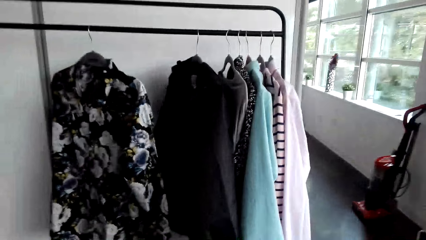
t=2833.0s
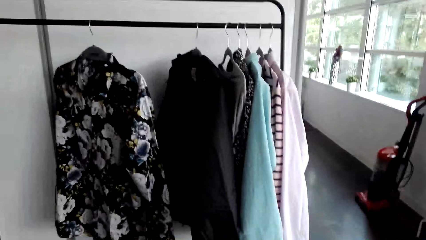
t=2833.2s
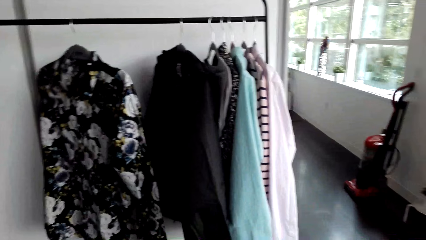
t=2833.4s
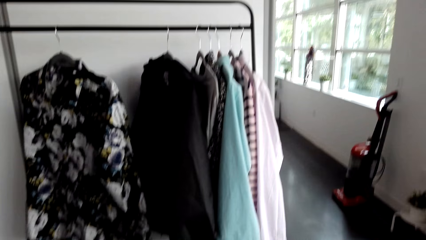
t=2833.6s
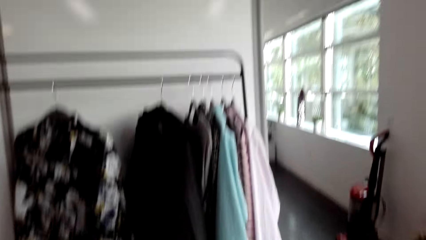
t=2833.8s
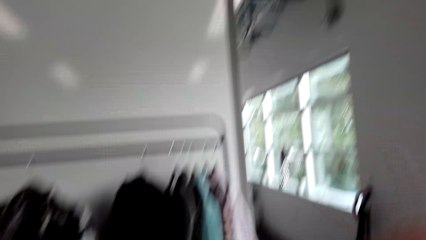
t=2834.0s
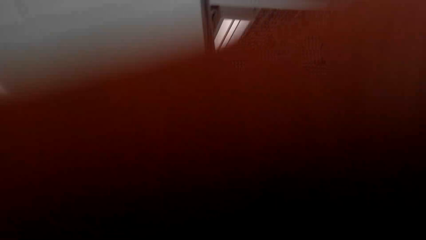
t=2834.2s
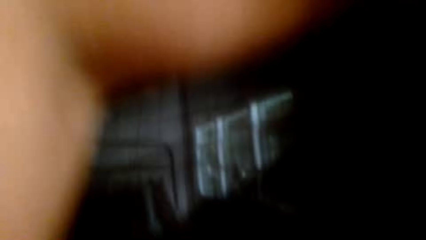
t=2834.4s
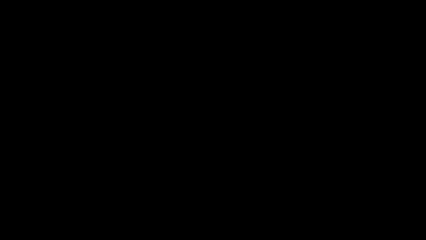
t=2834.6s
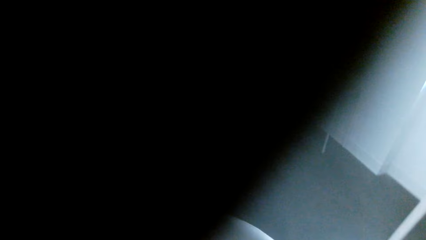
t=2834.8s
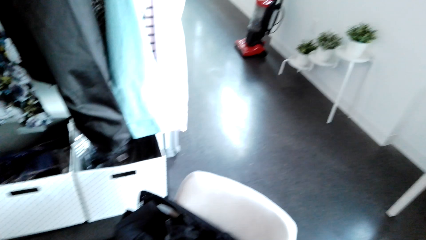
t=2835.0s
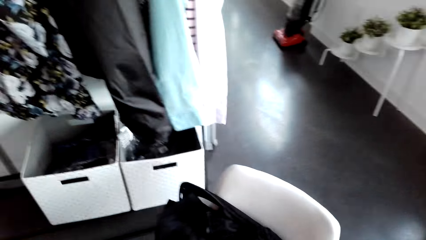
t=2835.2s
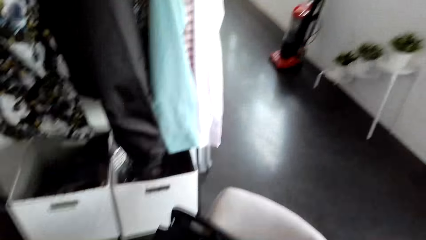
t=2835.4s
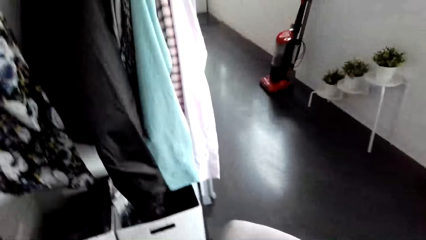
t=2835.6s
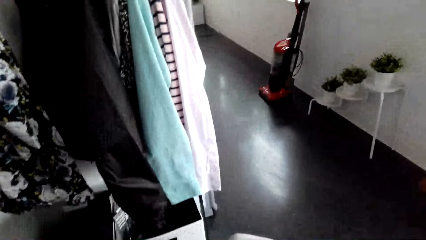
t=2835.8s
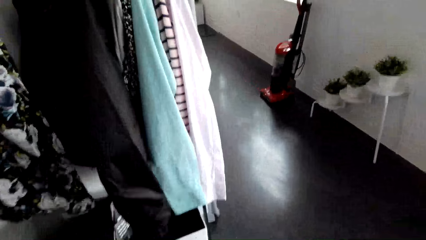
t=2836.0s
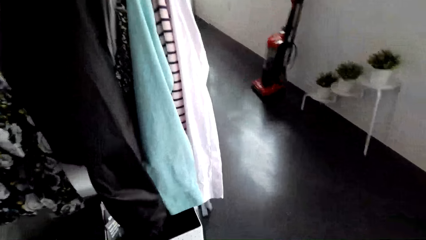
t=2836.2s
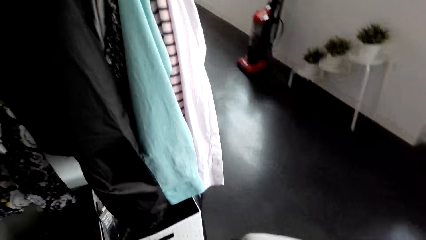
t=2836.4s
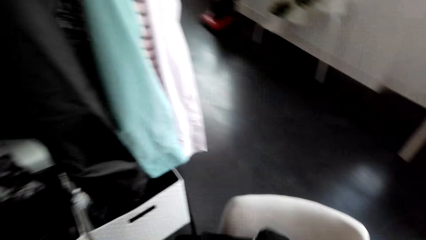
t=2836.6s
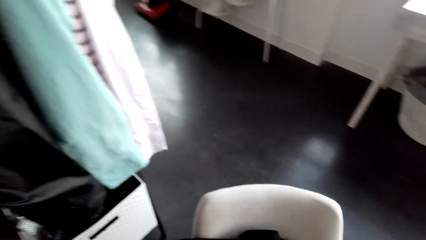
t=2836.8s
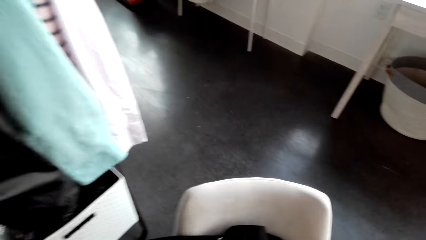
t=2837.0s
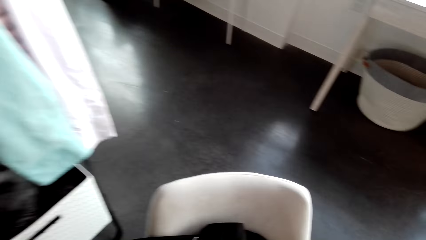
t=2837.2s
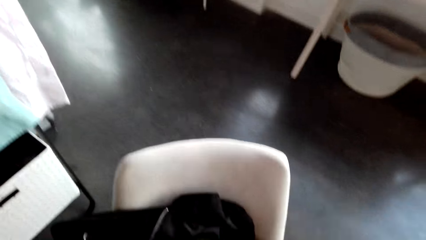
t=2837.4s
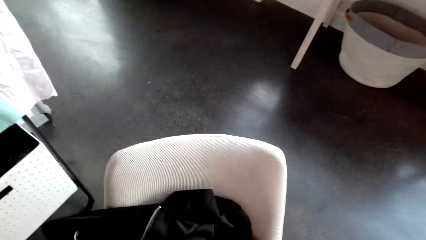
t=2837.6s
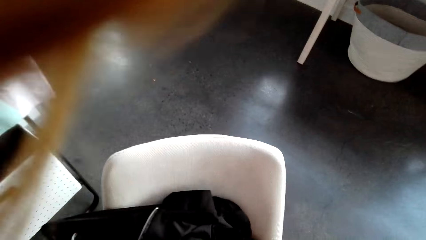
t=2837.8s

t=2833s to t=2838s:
The camera wearer puts on a cloth.

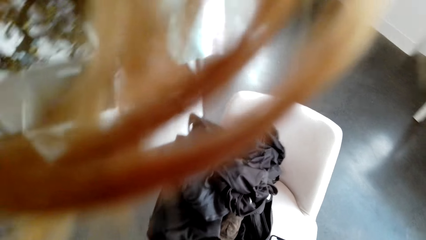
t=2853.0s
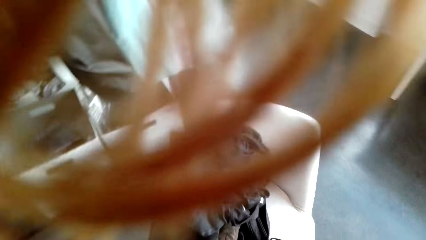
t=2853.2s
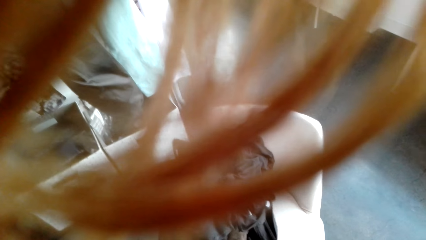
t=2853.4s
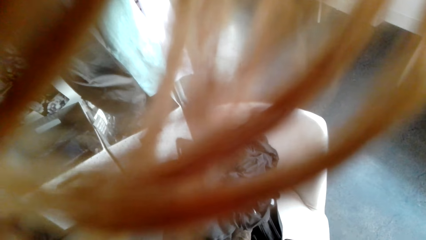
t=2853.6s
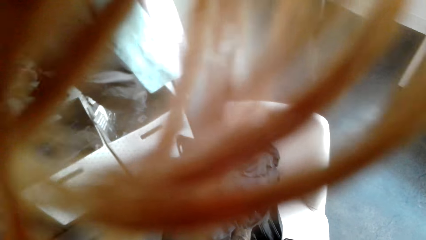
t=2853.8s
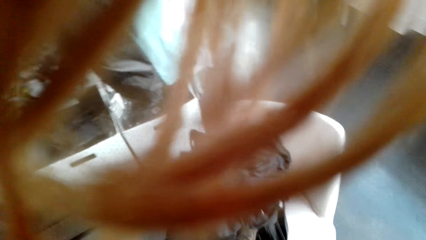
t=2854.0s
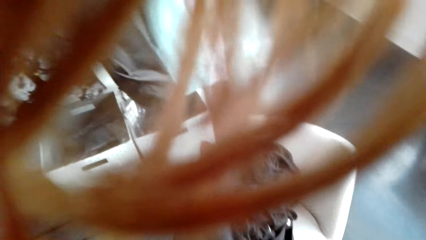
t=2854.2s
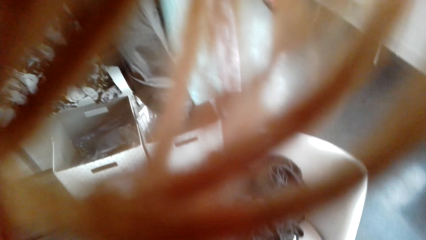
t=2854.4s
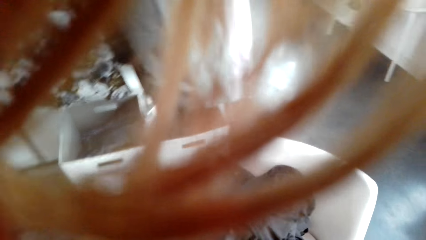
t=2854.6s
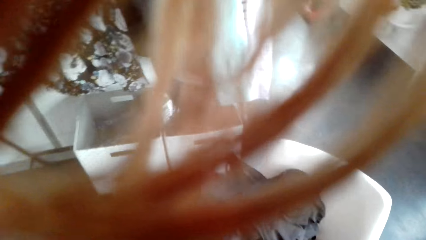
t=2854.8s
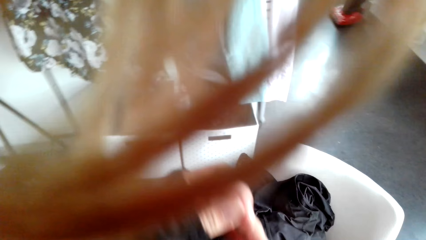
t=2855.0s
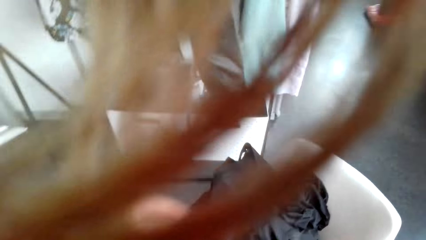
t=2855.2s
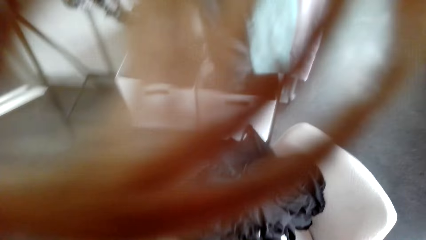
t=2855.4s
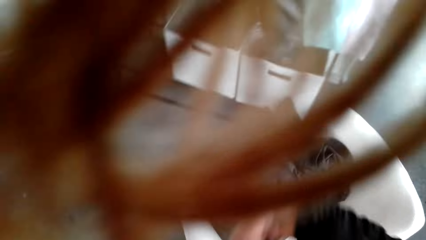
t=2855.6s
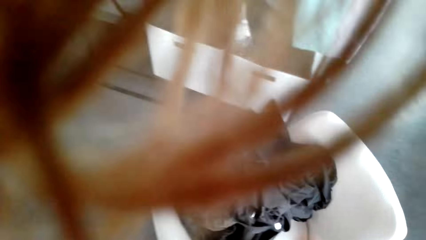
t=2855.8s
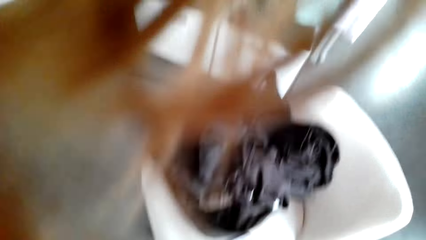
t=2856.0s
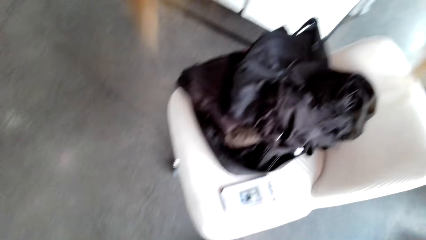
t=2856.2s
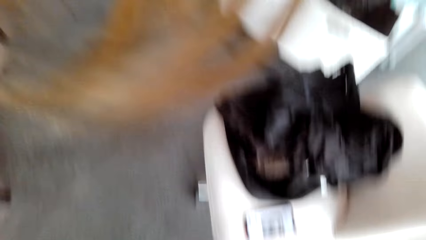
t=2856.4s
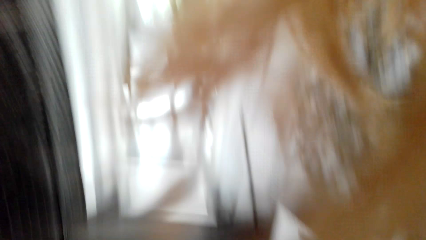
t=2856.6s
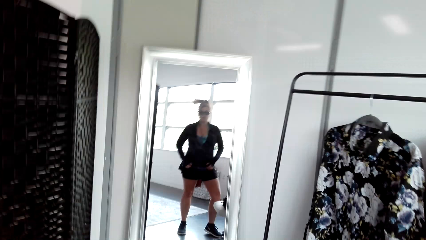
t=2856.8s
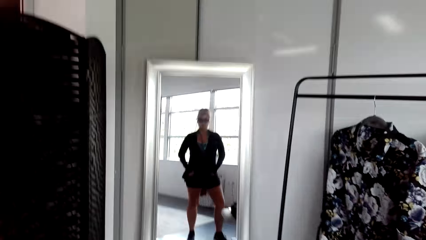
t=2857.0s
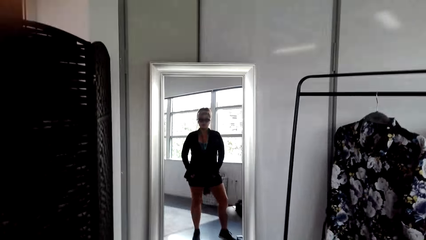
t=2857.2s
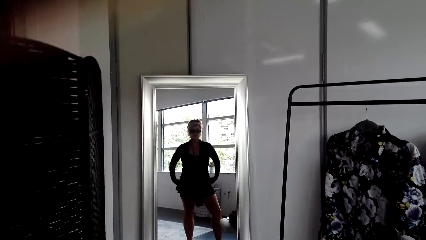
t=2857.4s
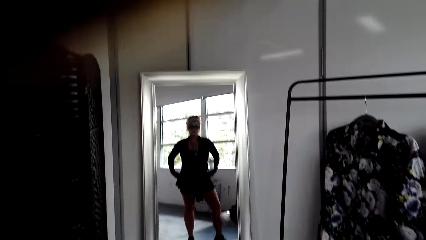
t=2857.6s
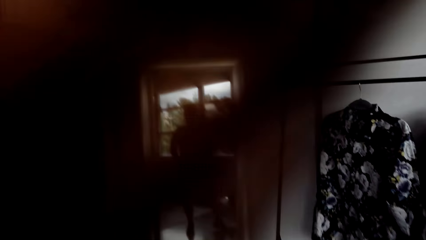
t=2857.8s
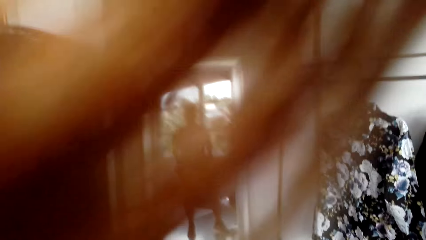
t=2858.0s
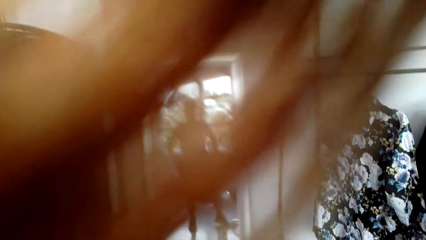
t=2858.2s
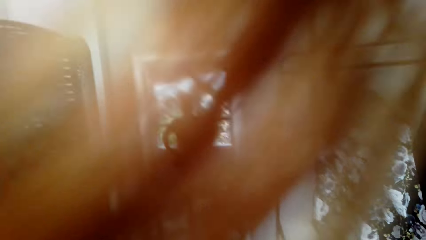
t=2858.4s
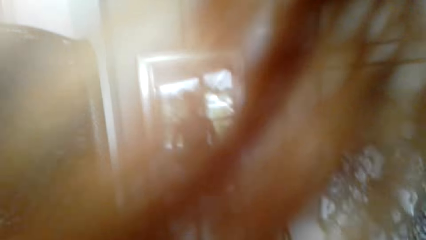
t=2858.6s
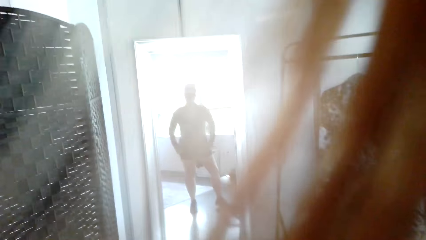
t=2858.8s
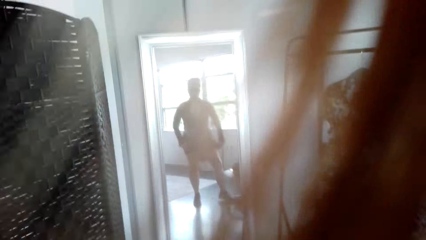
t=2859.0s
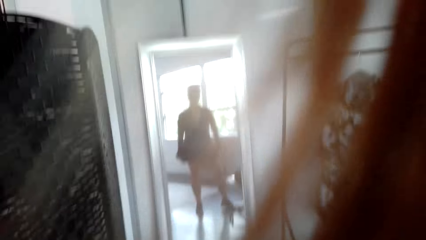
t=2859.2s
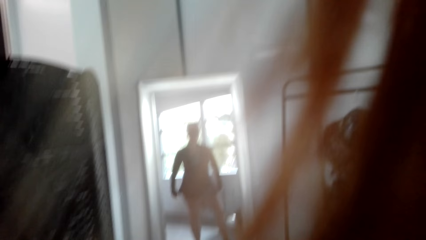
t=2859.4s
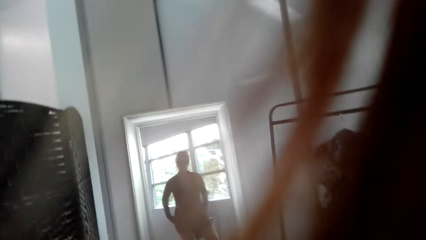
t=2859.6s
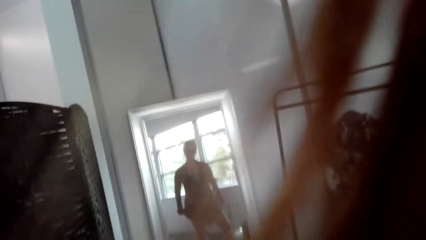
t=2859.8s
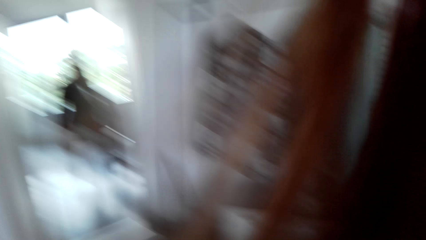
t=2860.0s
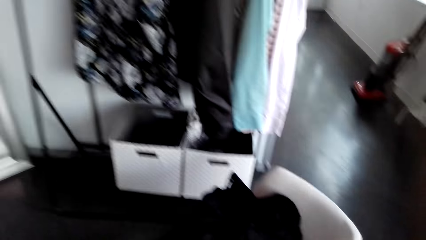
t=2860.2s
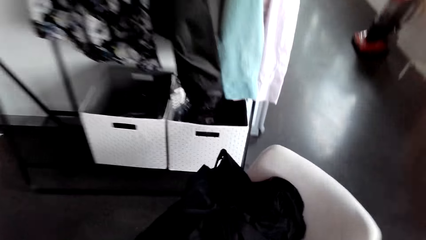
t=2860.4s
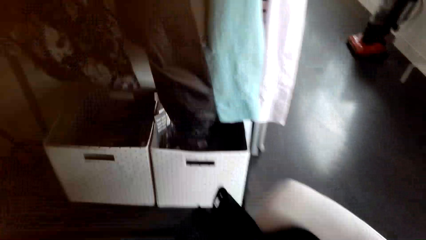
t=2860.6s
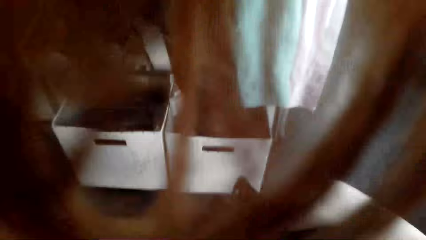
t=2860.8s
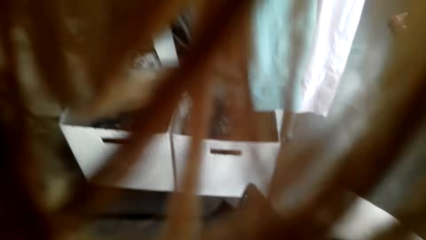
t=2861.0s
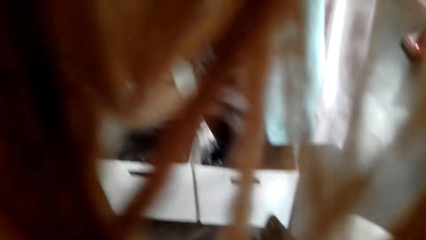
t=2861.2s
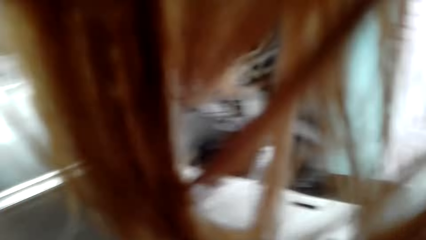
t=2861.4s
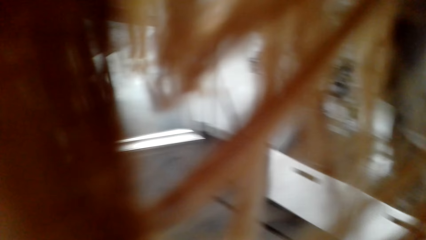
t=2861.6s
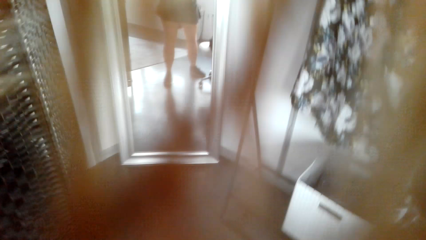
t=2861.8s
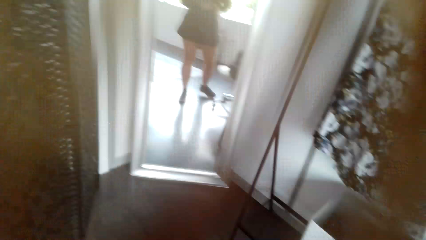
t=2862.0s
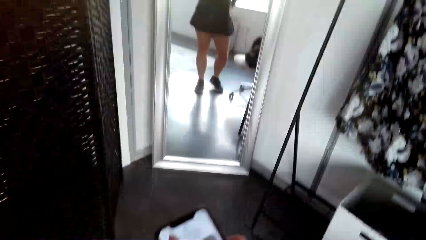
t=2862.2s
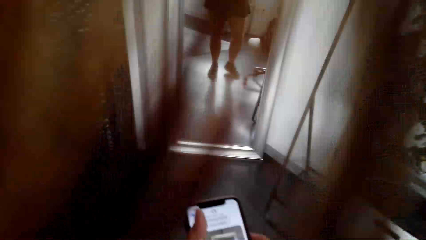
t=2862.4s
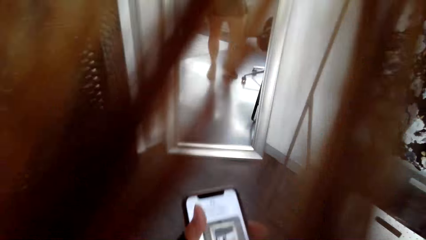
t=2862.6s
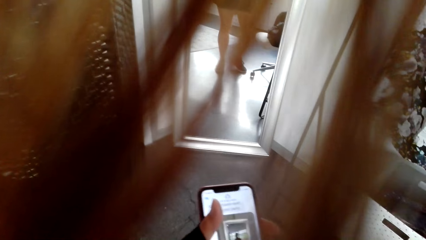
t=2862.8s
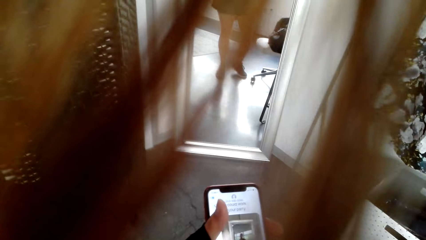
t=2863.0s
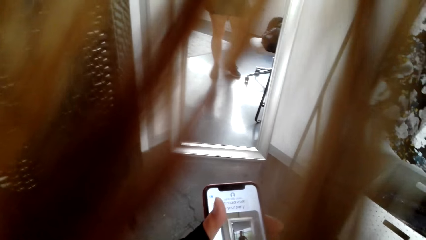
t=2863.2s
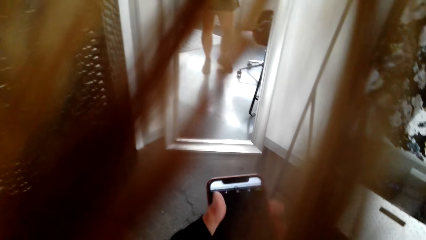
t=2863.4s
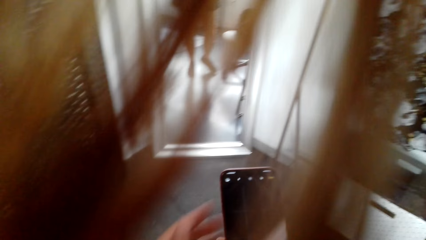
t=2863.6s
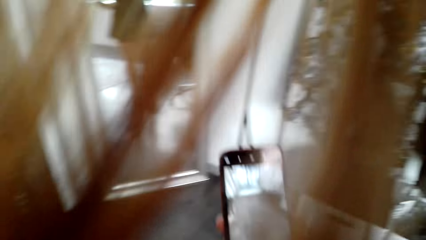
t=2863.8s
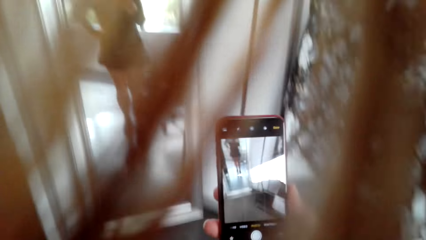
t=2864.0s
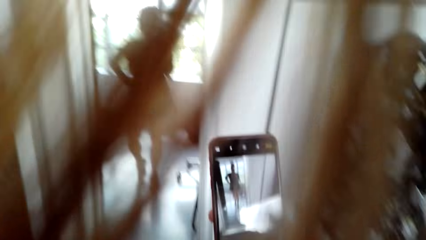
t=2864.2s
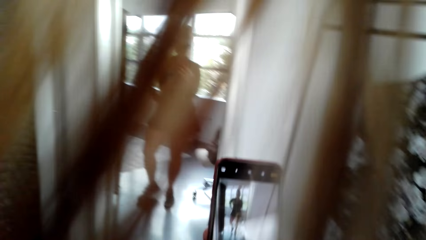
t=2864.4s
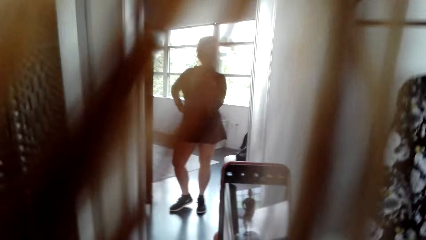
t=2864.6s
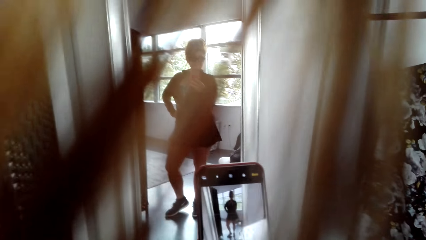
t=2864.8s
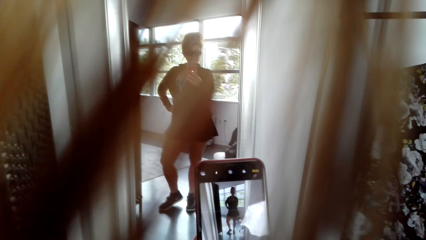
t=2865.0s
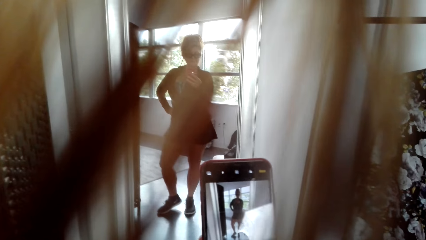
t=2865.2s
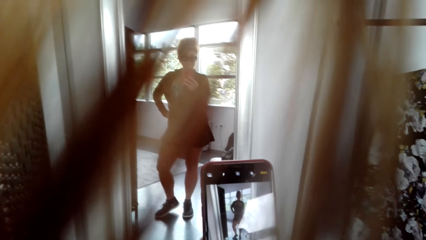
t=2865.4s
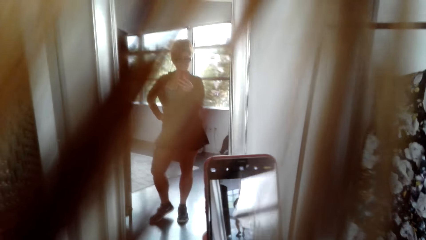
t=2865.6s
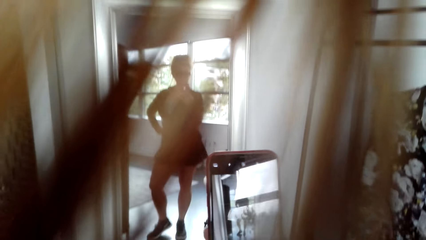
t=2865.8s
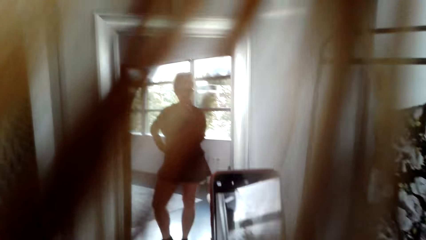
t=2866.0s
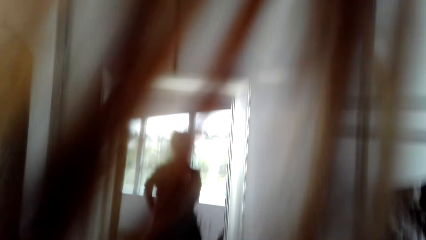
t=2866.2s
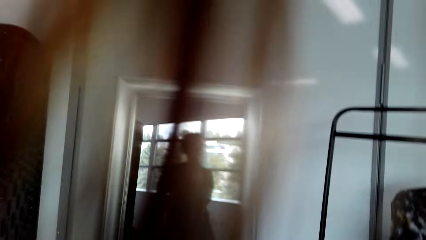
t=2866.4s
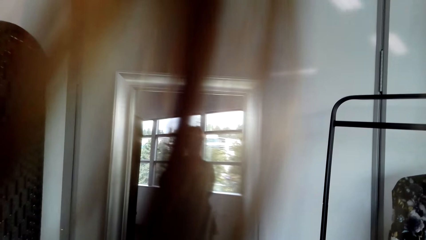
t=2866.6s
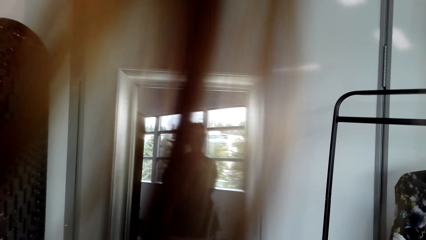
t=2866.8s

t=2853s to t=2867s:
The camera wearer moves to the mirror. She looks at herself in the mirror. She picks up a phone. She poses for a selfie.
